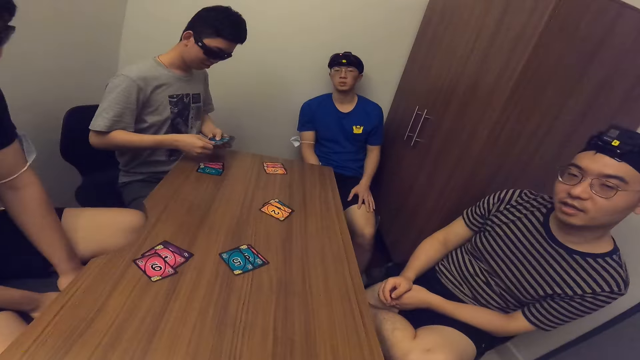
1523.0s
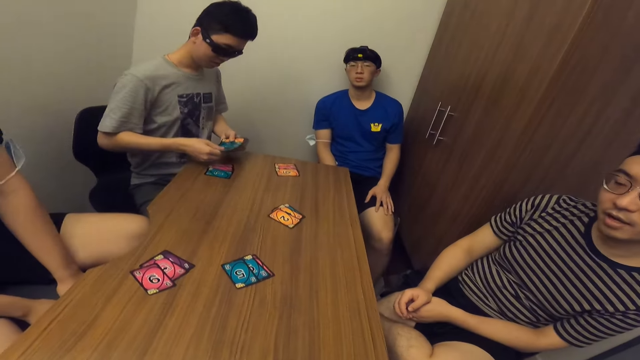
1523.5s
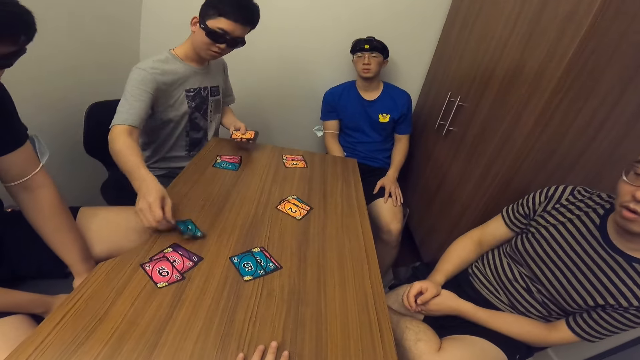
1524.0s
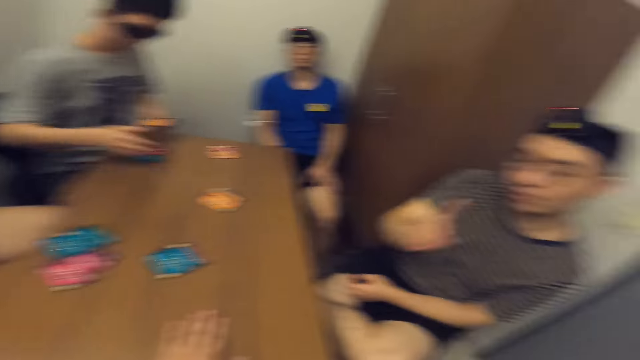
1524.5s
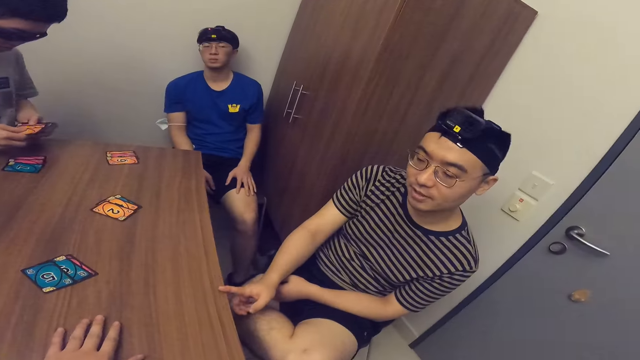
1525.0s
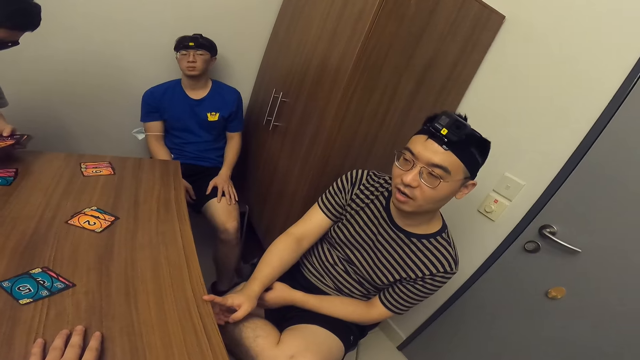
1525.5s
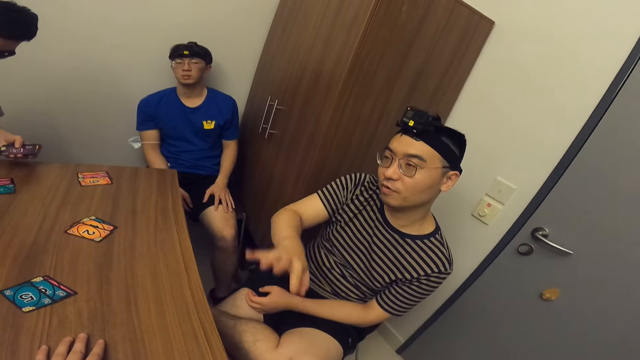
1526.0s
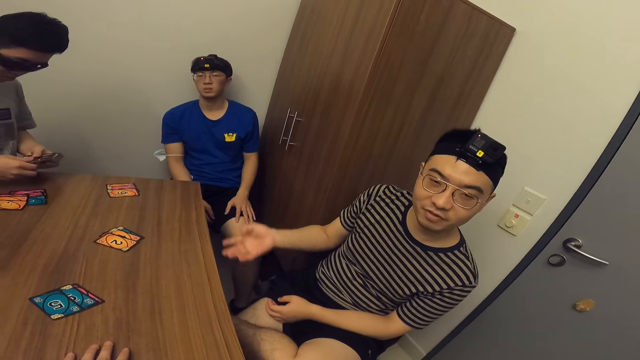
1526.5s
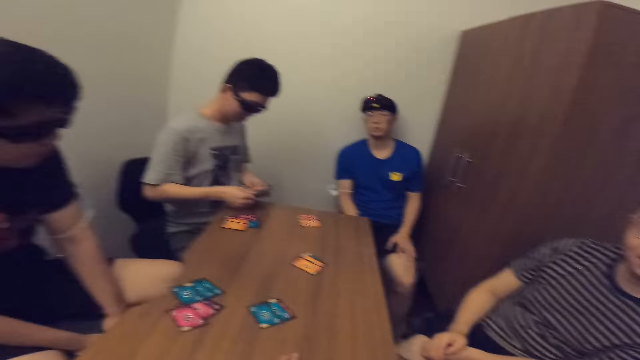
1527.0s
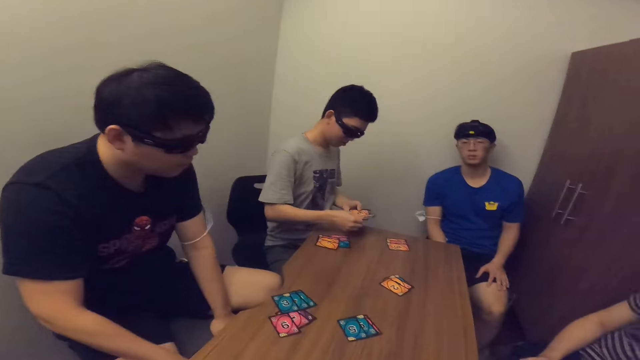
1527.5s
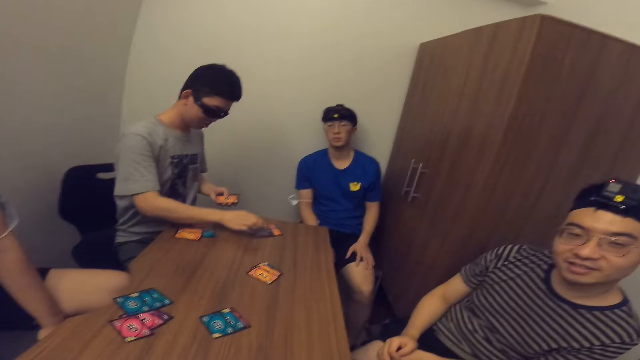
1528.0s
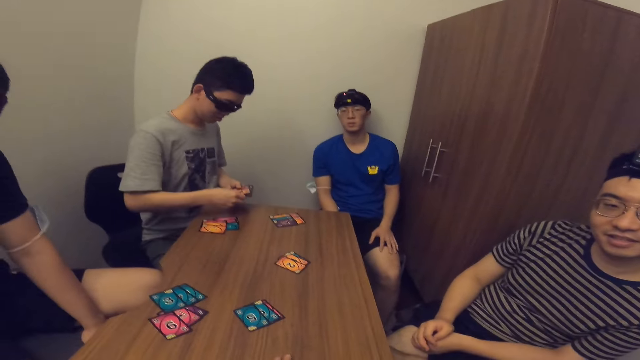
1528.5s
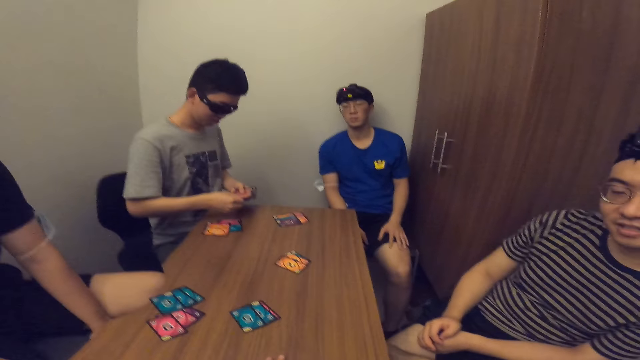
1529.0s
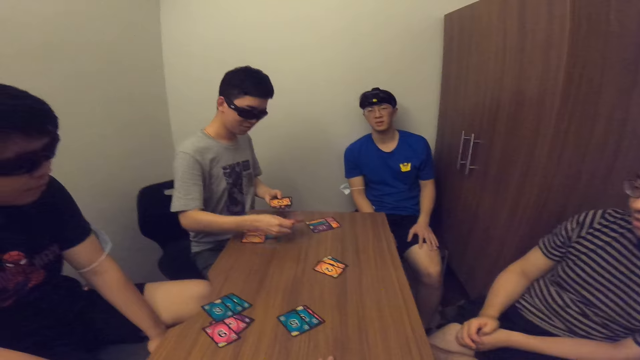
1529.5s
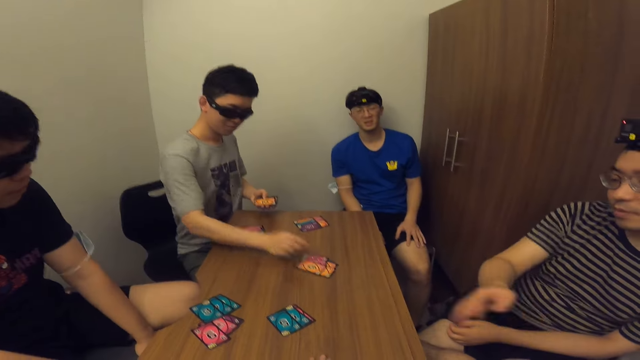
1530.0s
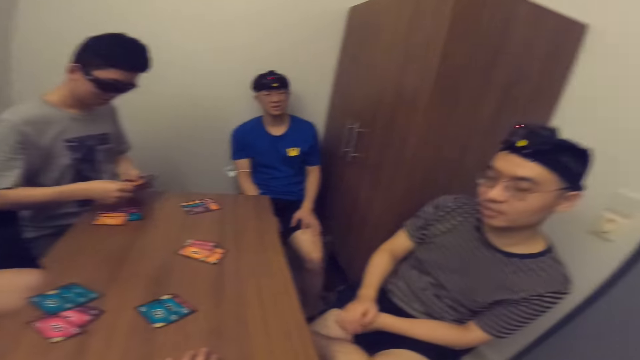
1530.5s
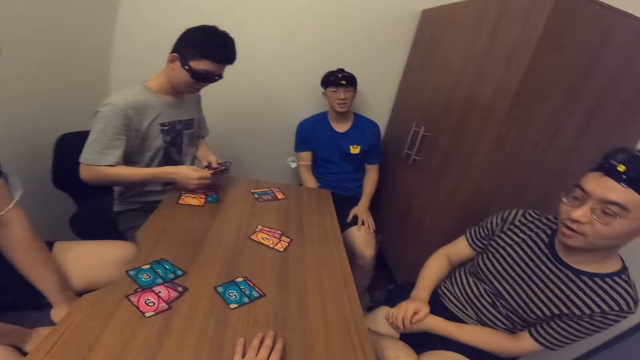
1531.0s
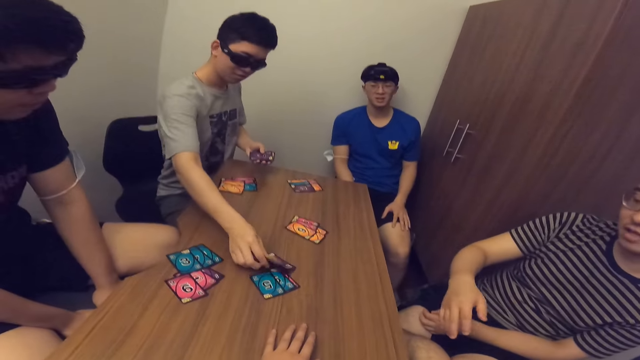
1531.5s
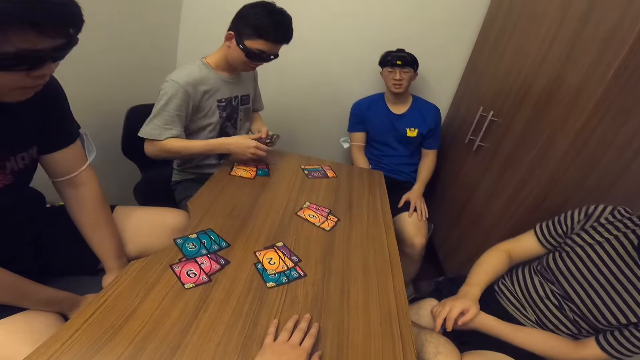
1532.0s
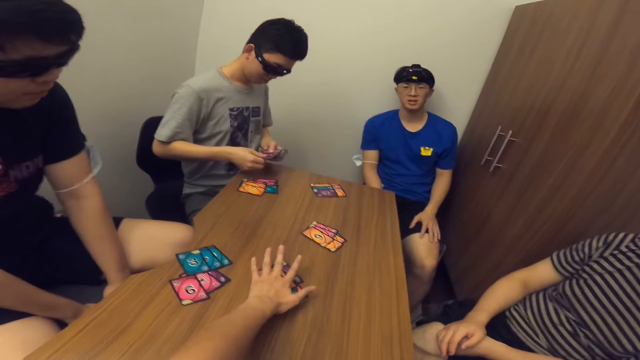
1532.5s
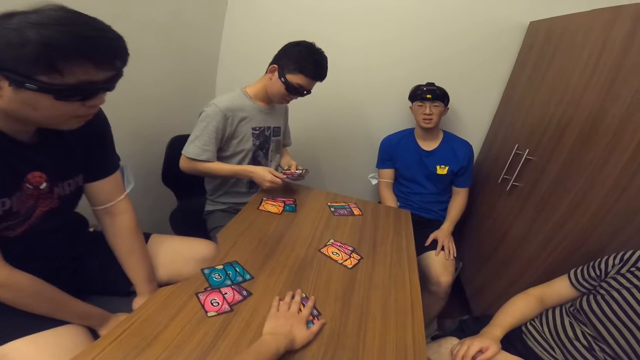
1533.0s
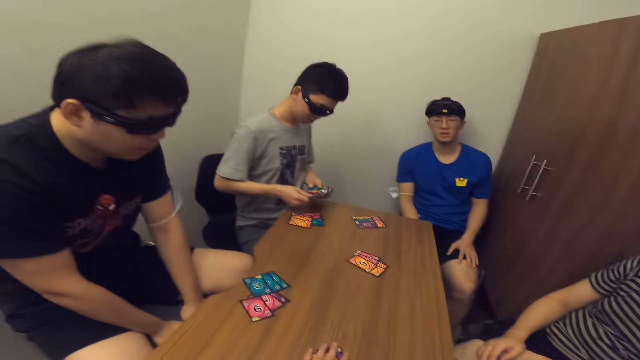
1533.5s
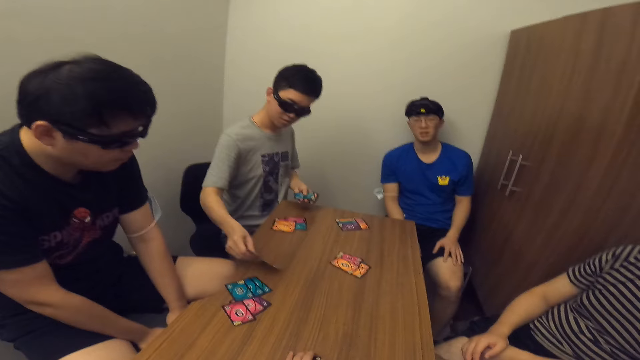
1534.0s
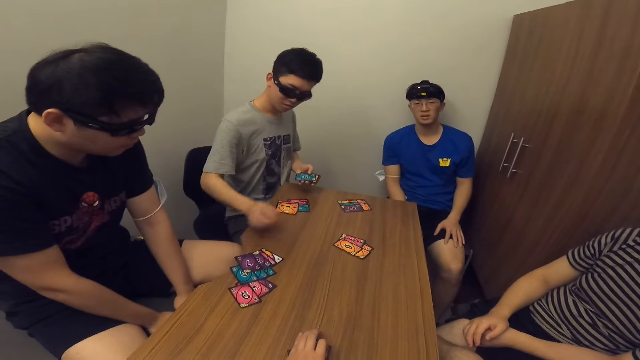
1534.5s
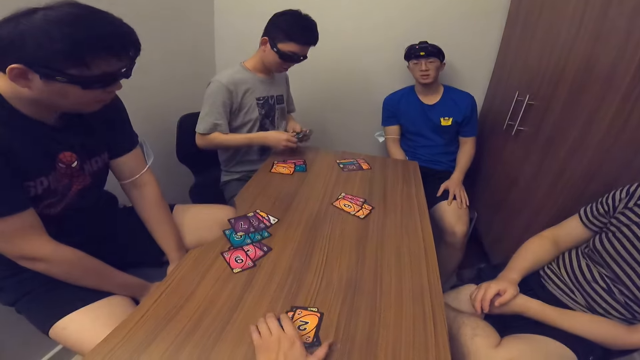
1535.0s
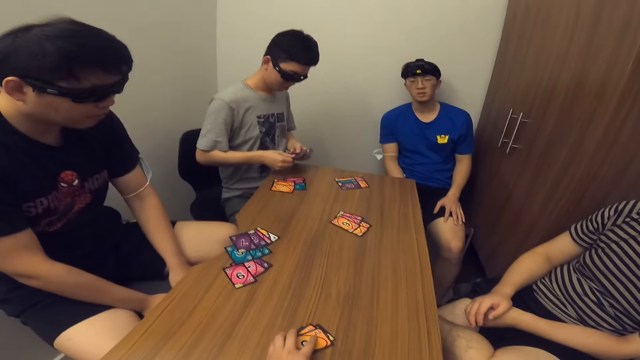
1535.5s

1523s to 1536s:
A man removes some cards from the pack of cards in his hands and drops some cards on the table. He removes some cards from the pack of cards in his hands. He removes some cards from the pack of cards in his hands again. He drops some cards on the table. He removes some cards from the pack of cards in his hands and drops some cards on the table. He removes some cards from the pack of cards in his hands and drops some cards on the table. He removes some cards from the pack of cards in his hands. The camera wearer packs some cards from the table with his left hand. He pushes the cards. The man drops some cards on the table and removes some cards from the pack of cards in his hands.

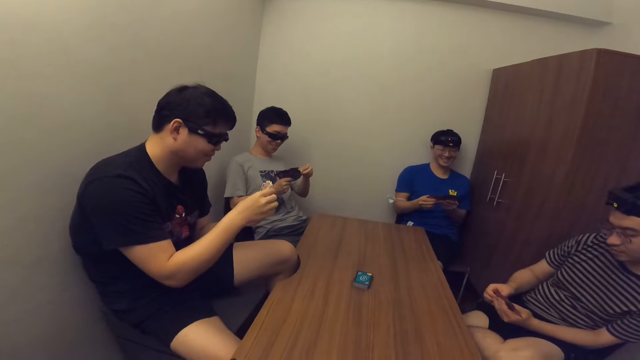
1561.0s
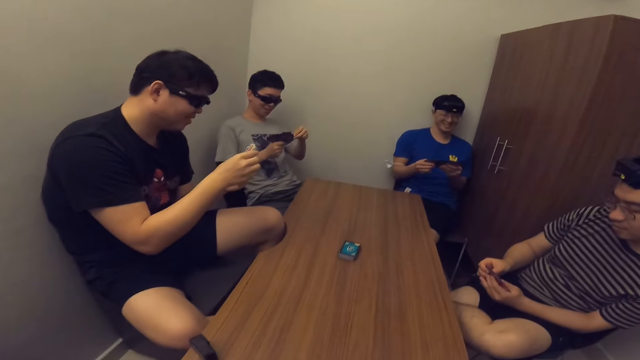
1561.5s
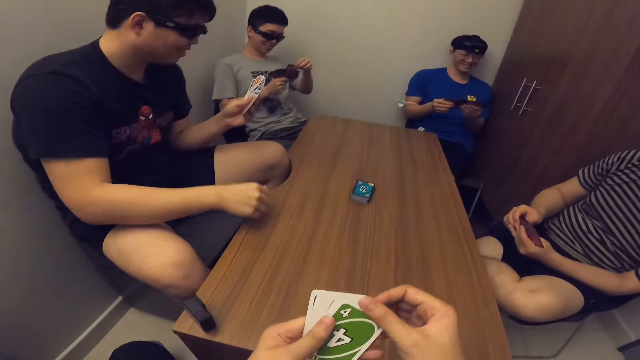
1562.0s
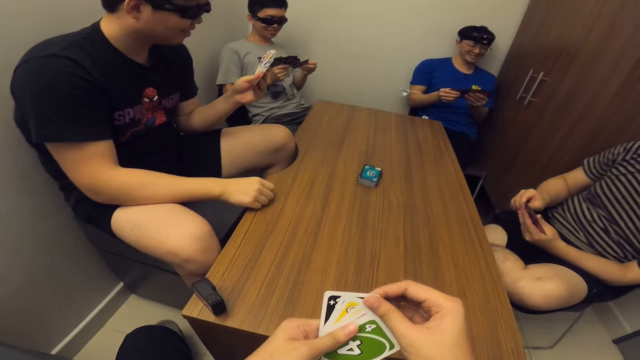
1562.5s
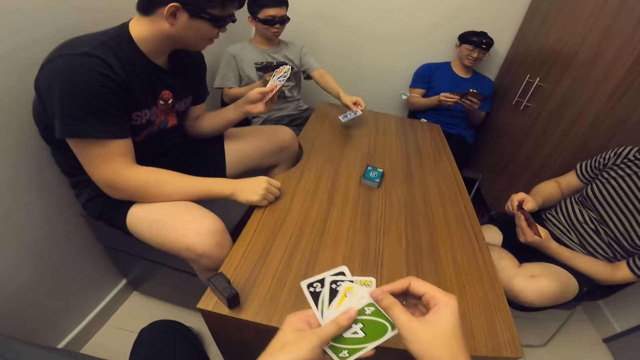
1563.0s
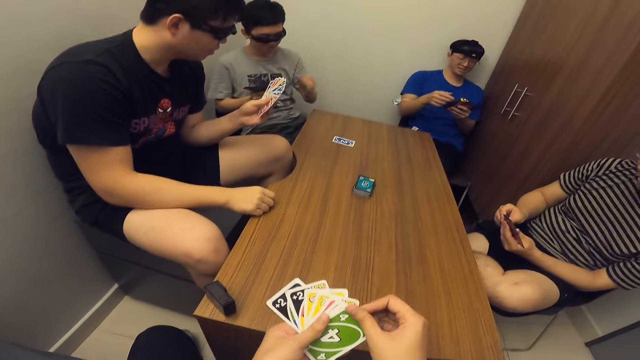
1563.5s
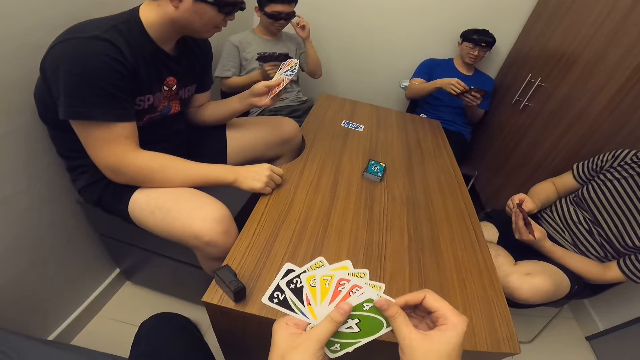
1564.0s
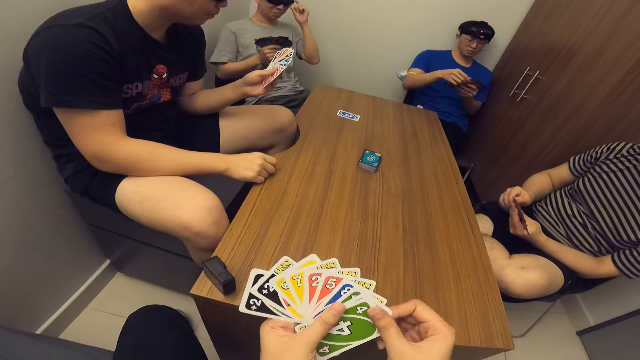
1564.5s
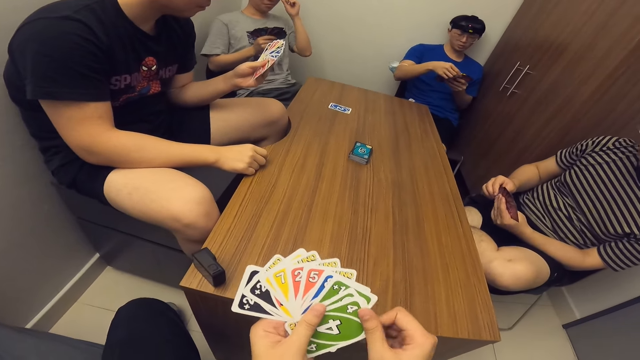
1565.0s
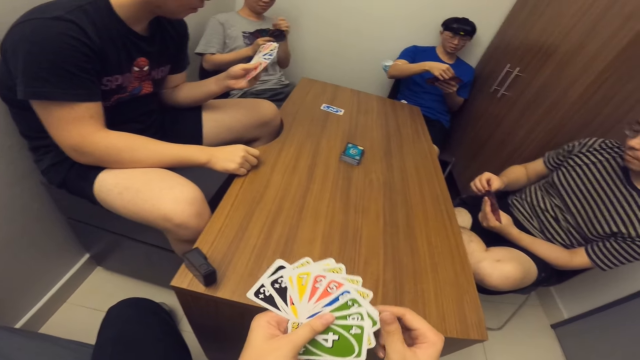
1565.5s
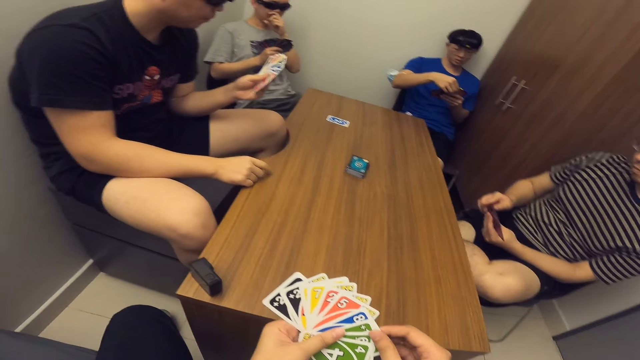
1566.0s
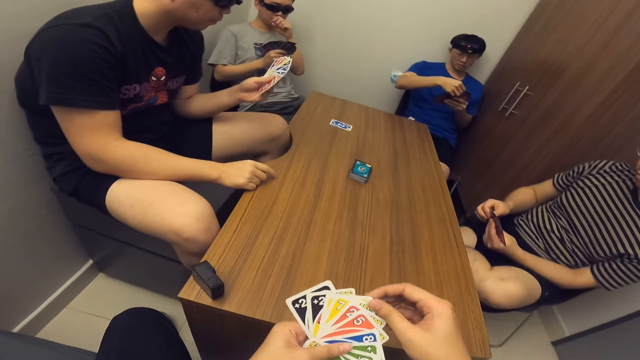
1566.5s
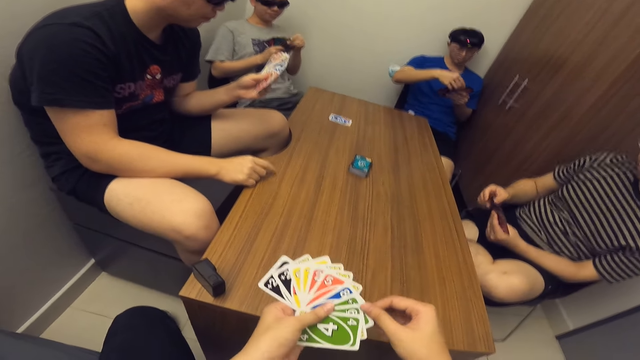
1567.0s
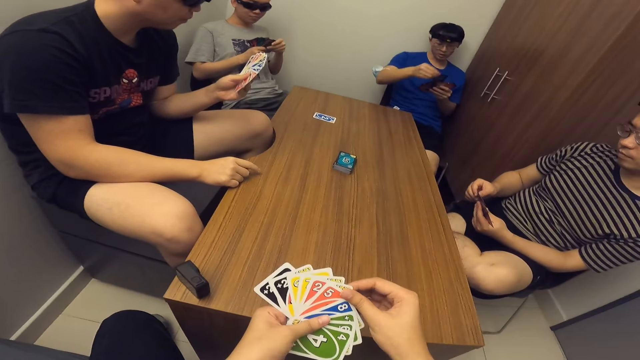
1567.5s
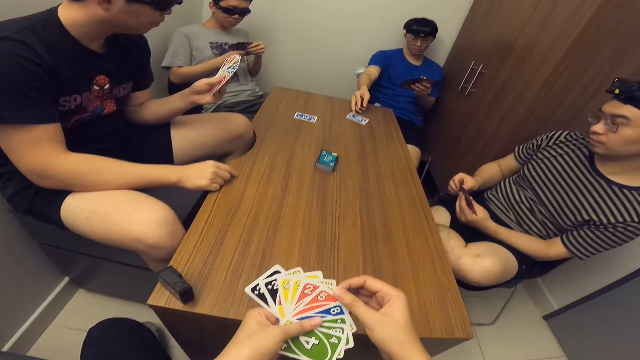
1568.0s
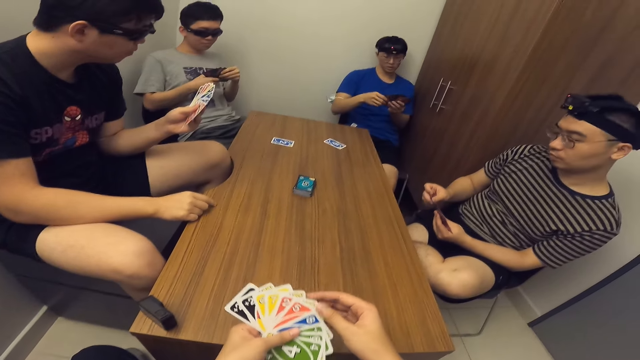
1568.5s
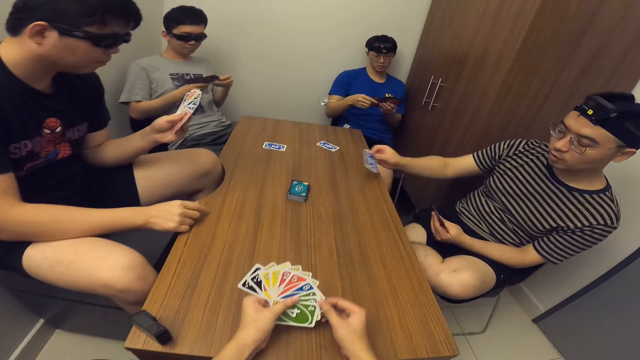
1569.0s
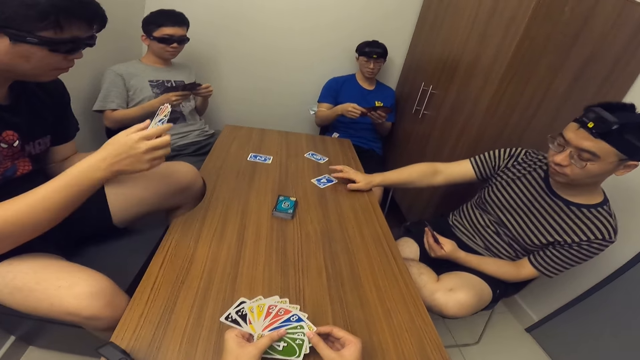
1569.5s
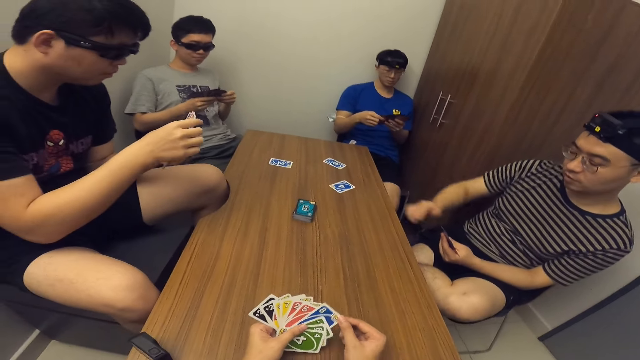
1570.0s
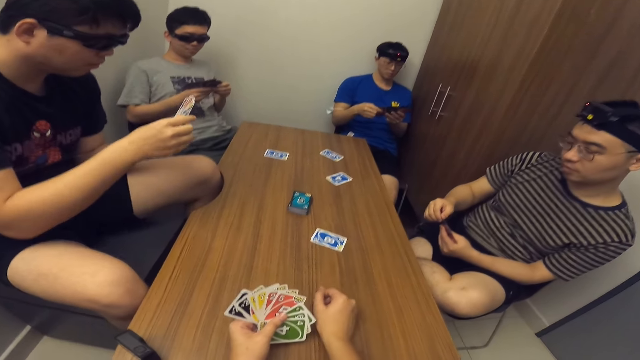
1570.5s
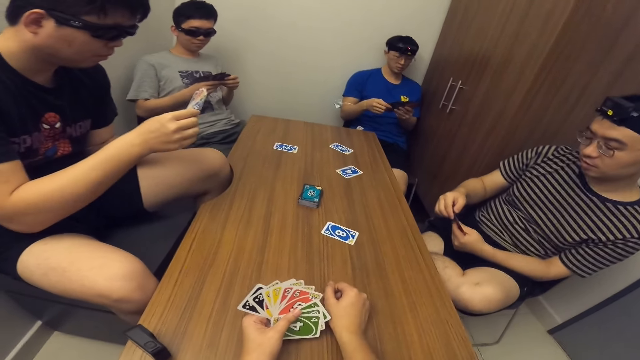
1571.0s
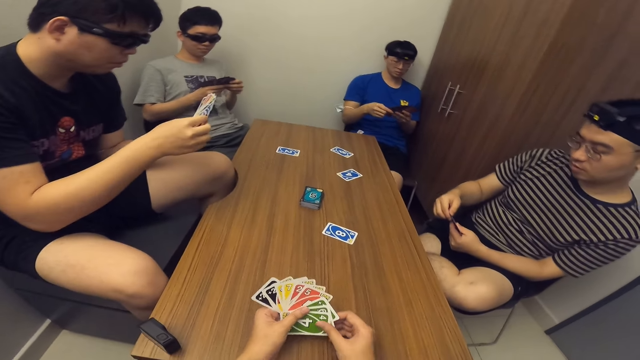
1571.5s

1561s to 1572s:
A man drops a card in his hand on the table. Another man drops a card in his hand on the table. A third man drops a card in his hand on the table. The camera wearer drops a card in his hand on the table.
